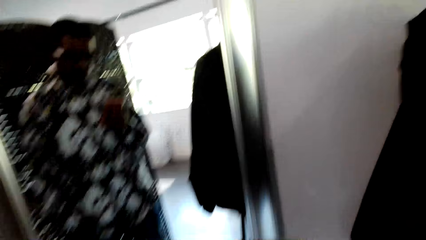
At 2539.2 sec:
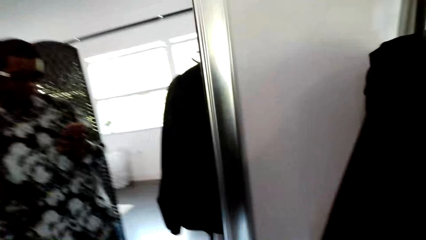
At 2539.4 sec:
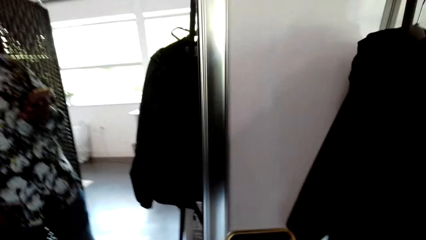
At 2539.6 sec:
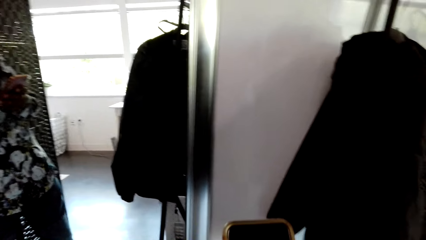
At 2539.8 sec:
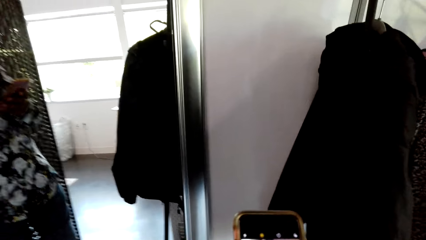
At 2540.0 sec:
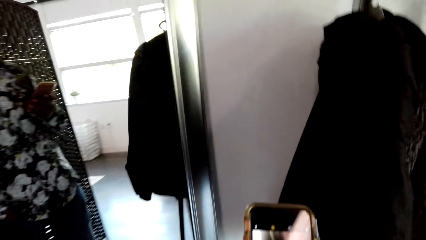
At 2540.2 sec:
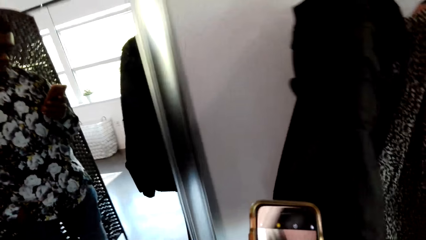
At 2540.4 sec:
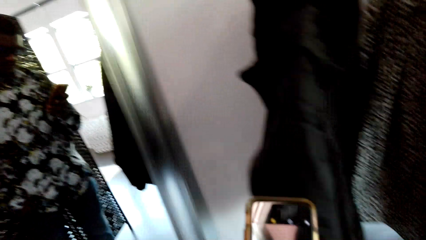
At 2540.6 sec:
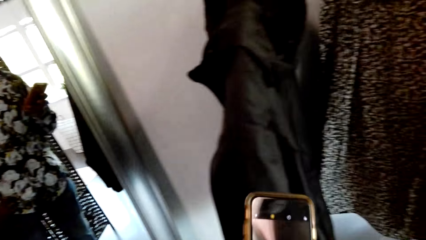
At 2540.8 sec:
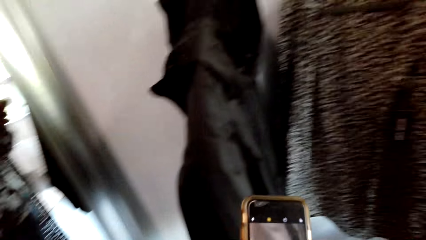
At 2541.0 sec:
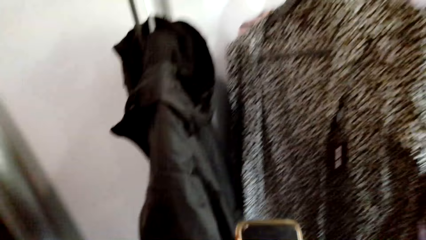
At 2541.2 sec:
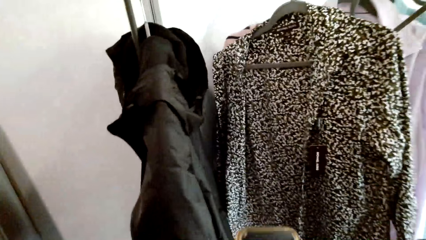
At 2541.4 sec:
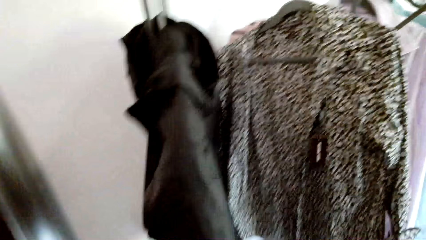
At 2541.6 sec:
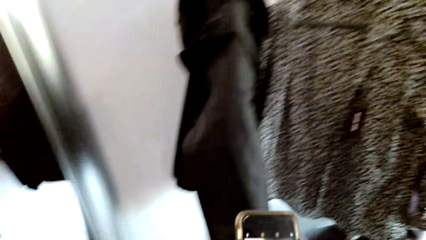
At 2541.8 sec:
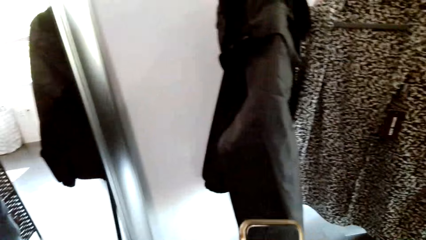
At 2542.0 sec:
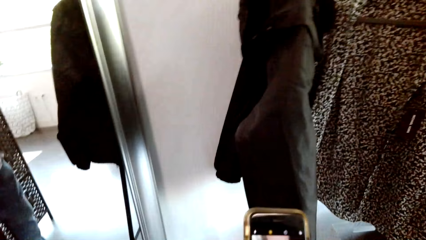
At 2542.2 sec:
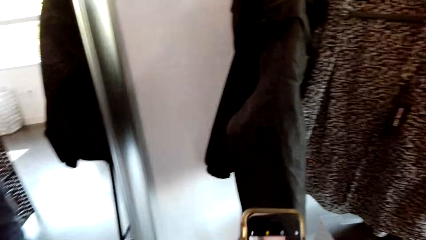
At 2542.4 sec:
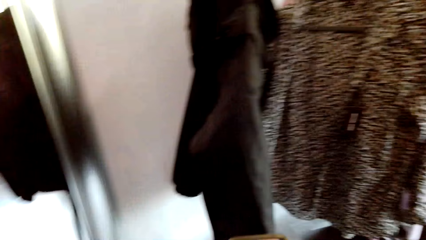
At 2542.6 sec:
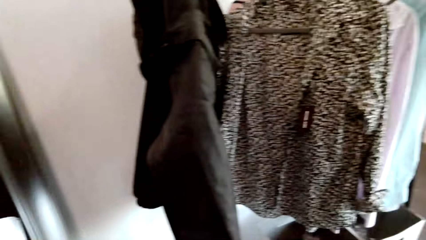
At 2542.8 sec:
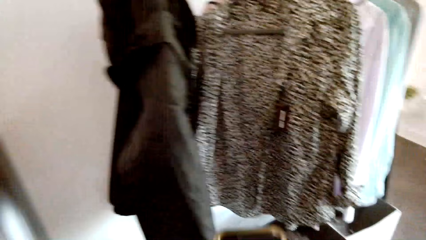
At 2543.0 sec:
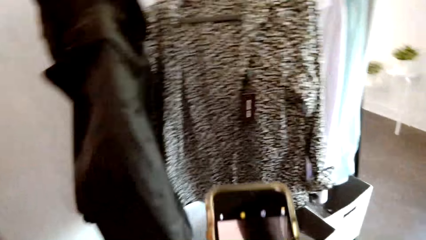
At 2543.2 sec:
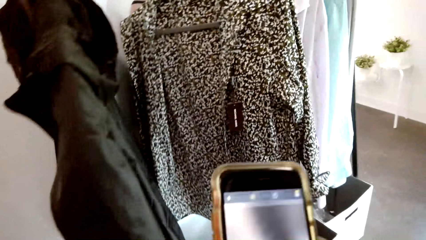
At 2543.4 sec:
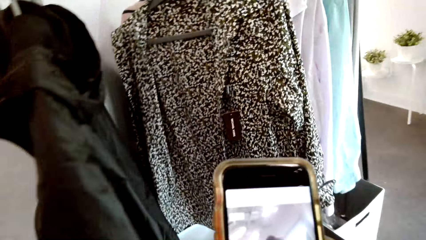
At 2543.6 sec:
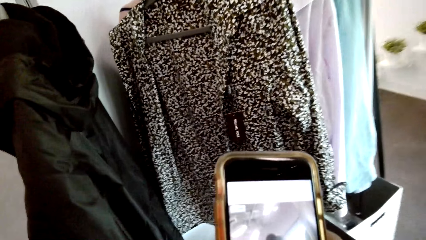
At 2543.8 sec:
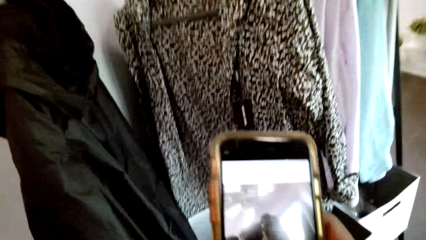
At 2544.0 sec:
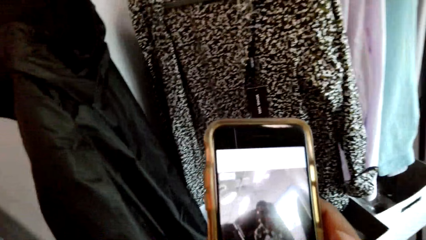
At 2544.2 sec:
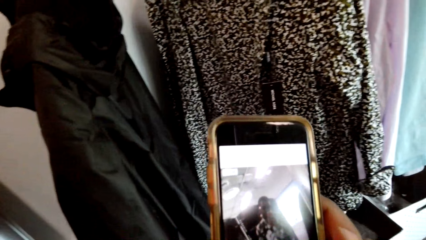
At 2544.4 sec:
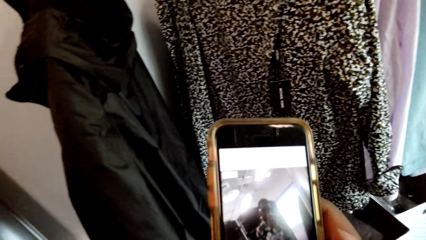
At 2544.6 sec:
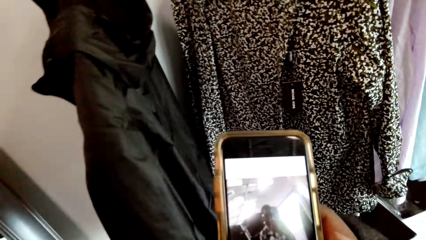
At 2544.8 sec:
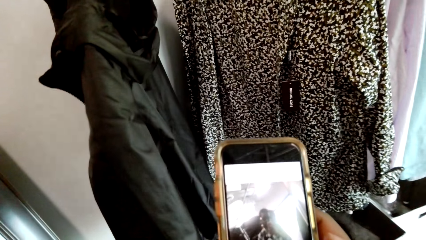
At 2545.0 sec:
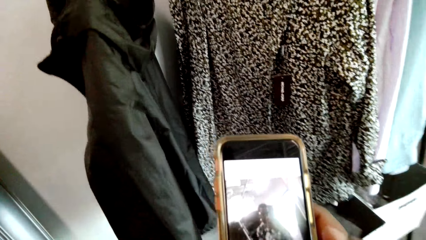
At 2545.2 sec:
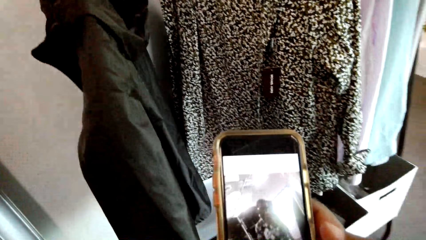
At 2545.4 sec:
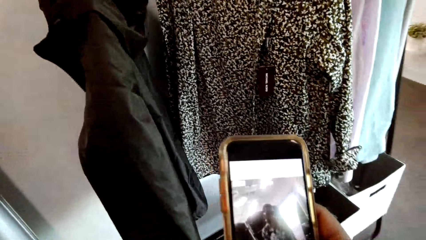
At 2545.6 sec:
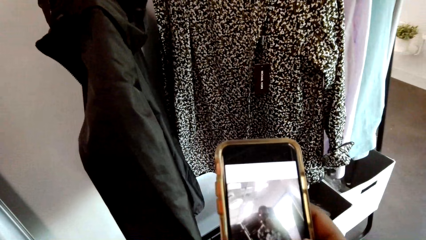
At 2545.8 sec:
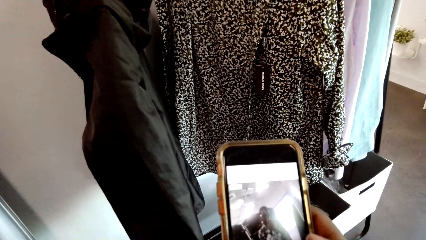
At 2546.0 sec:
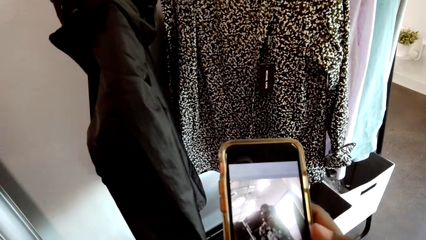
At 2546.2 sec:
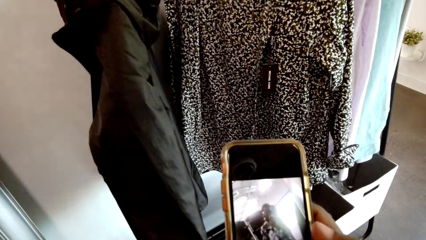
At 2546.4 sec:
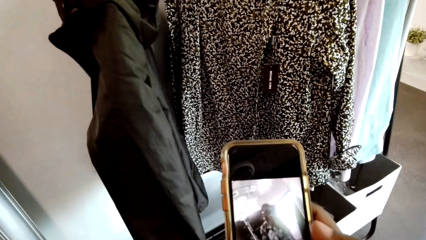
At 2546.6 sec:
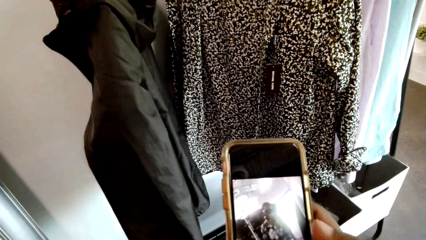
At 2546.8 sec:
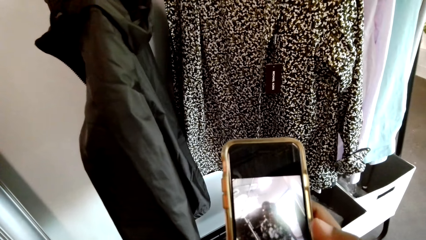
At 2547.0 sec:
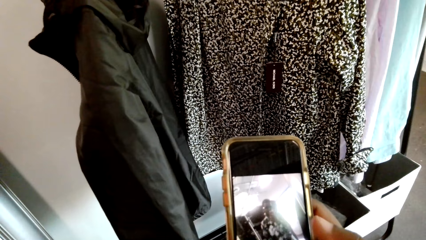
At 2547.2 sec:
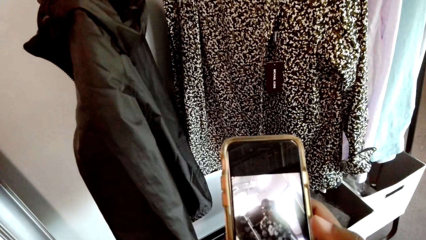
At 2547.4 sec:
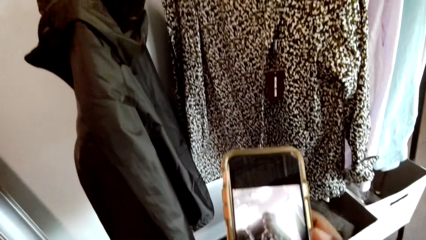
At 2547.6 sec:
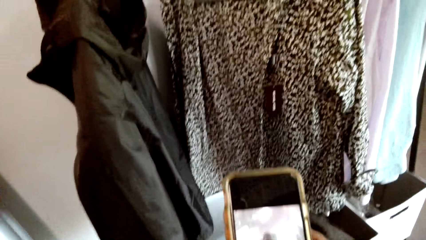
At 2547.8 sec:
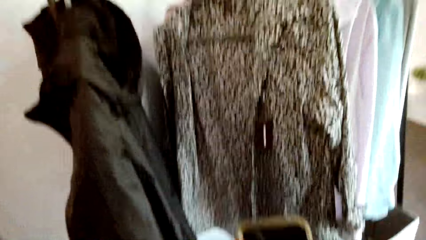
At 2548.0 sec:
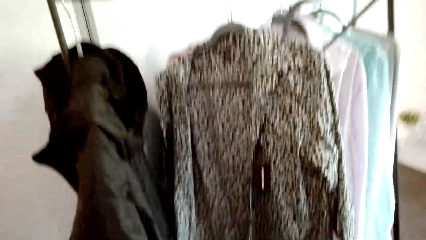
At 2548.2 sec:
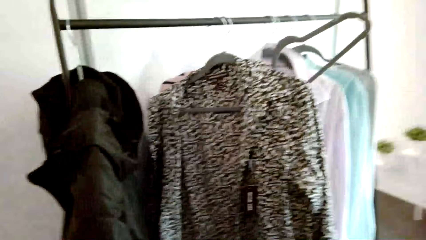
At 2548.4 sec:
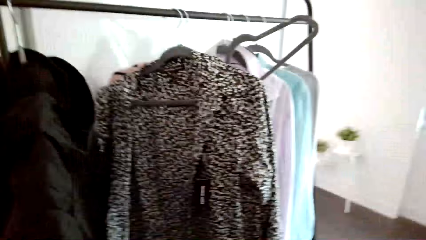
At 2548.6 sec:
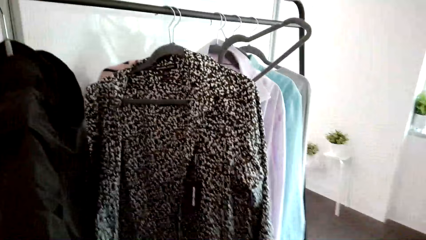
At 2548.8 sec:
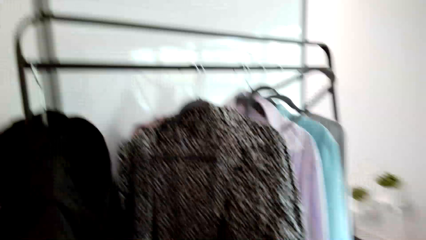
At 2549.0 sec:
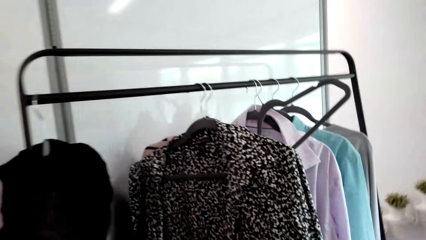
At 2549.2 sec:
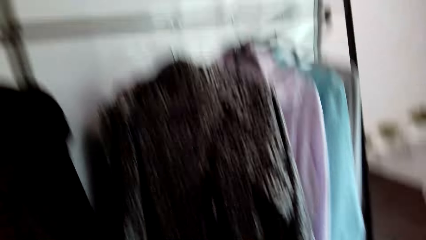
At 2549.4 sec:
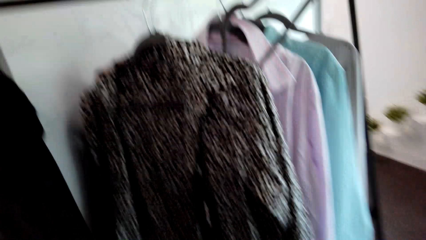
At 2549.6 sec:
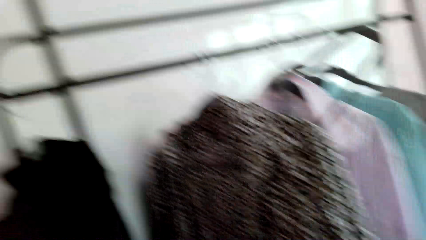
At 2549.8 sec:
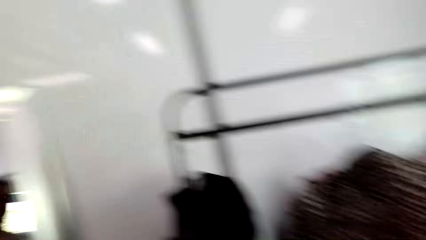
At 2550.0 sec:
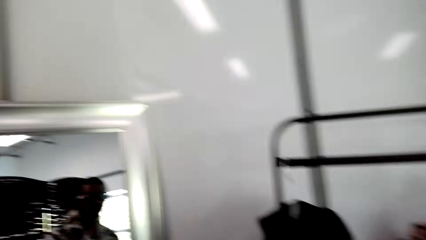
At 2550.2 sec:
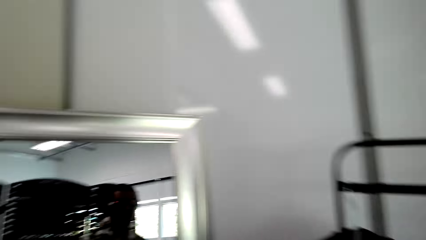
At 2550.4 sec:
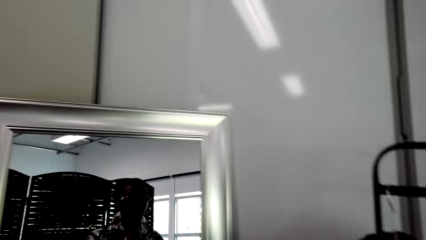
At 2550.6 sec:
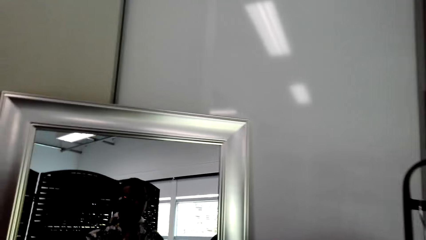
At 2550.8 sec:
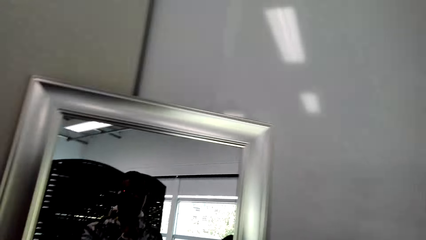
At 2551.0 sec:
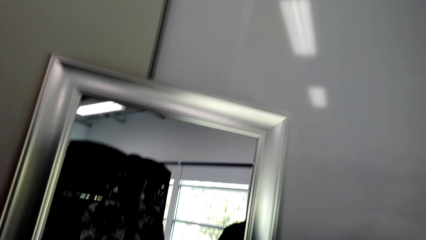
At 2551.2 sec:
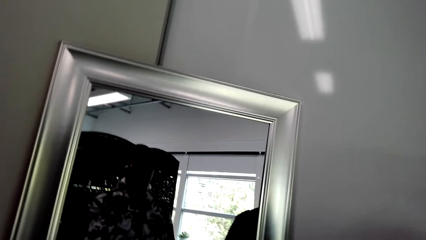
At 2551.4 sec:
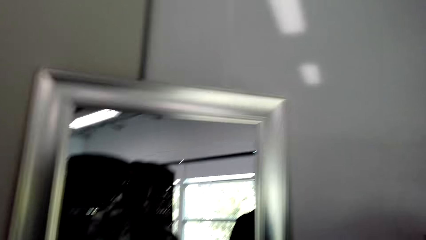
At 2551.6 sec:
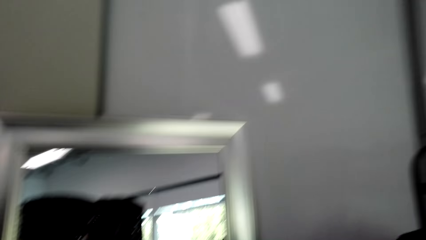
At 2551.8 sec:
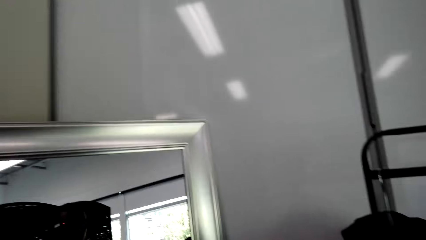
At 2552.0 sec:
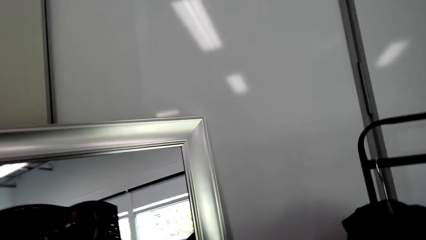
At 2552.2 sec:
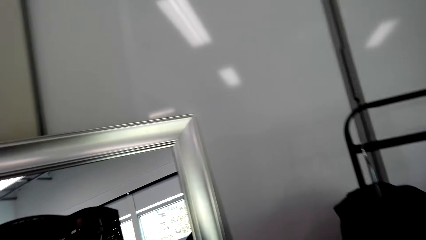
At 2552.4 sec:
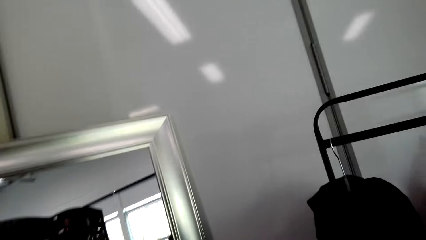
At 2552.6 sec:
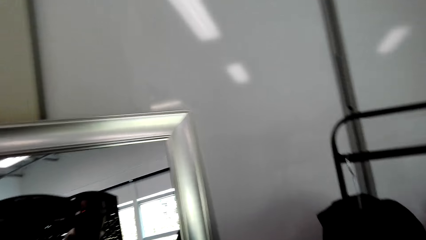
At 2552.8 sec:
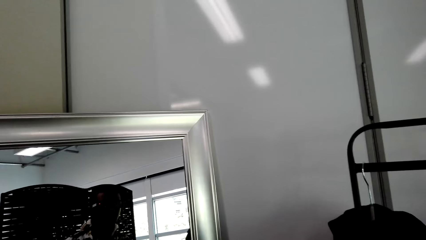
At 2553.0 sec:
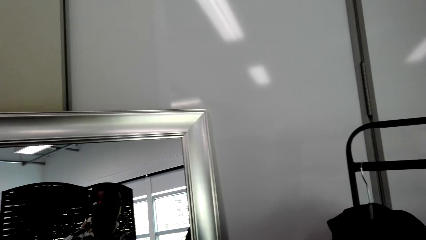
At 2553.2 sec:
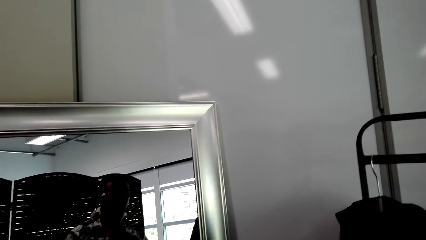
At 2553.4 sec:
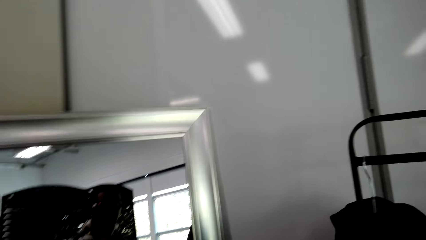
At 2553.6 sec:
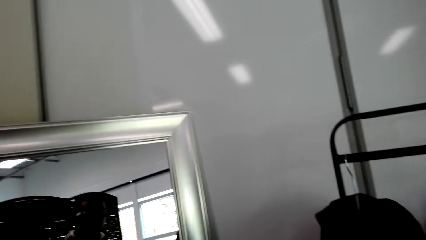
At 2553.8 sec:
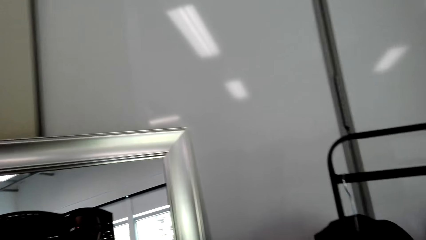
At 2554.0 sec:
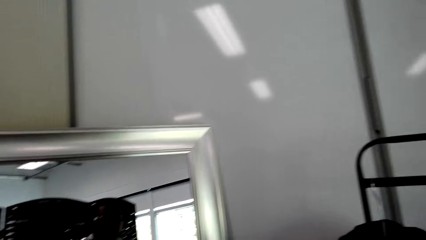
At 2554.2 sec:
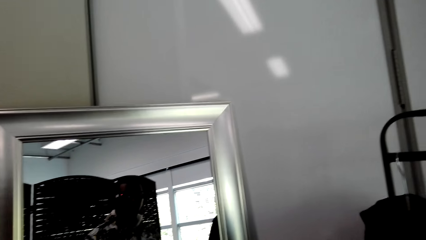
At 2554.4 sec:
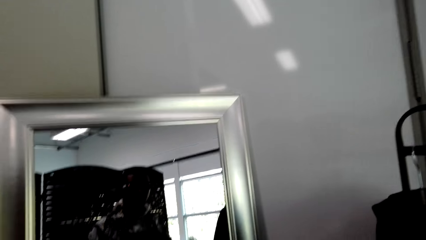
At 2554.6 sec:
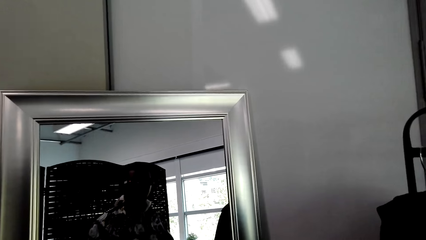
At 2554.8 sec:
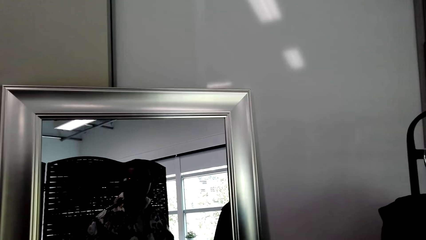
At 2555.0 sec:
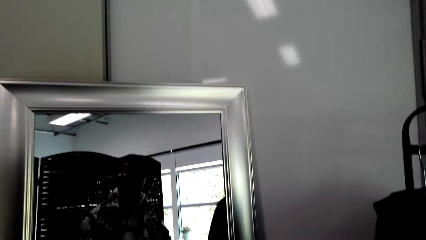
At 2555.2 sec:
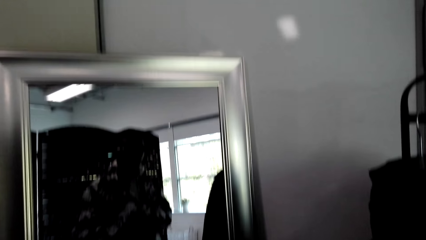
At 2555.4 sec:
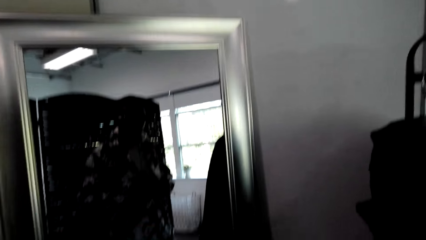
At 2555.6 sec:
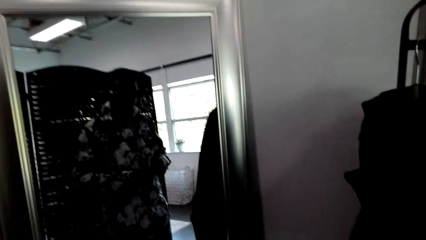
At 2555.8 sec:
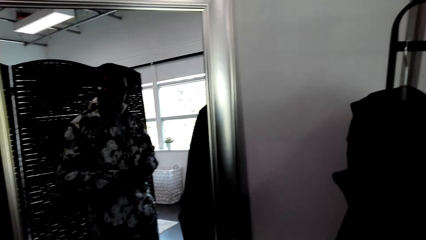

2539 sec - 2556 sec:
The camera wearer takes photos. They look at the clothes.
